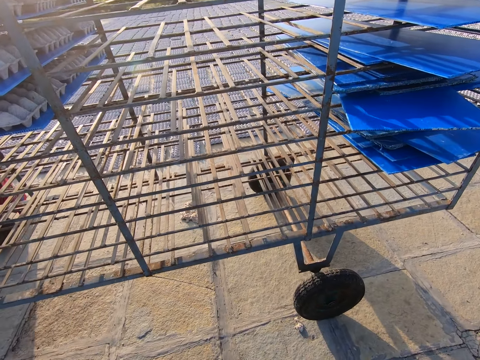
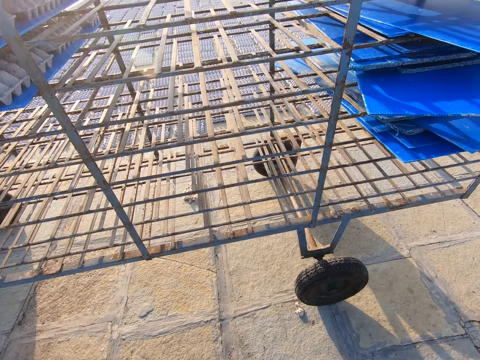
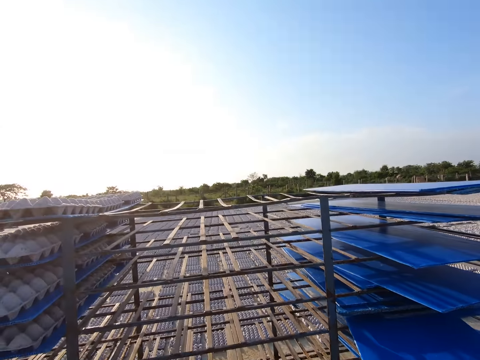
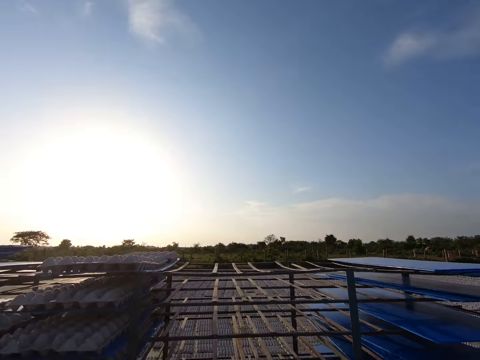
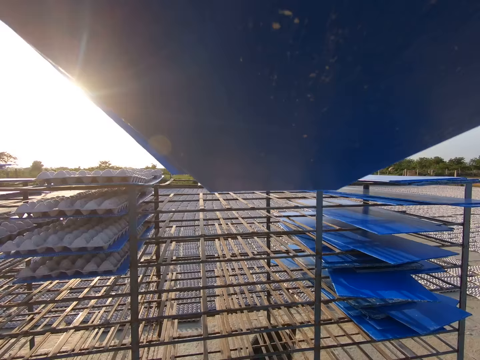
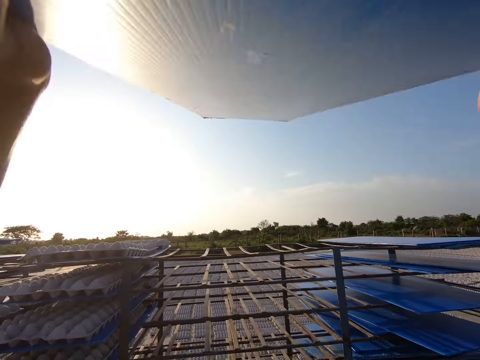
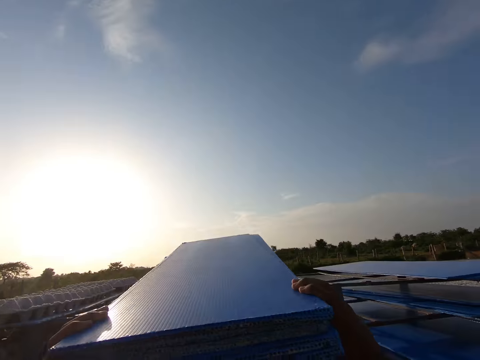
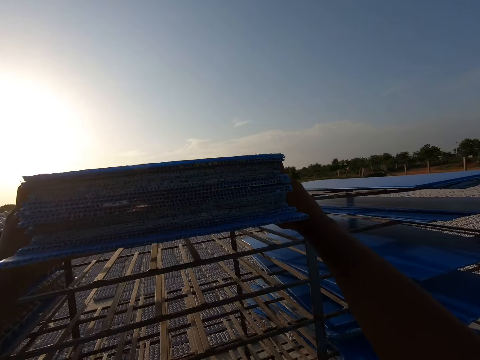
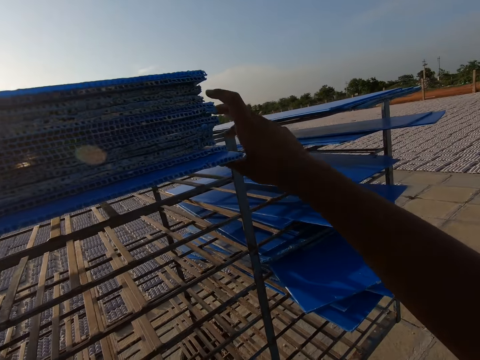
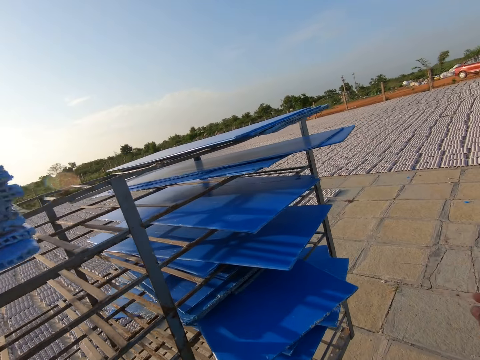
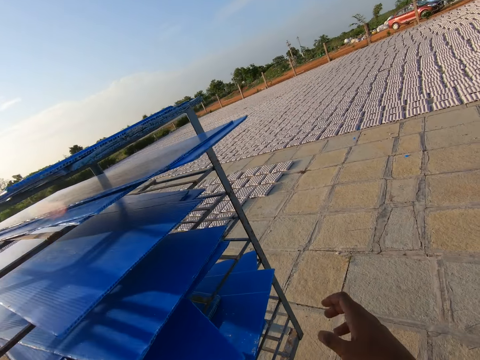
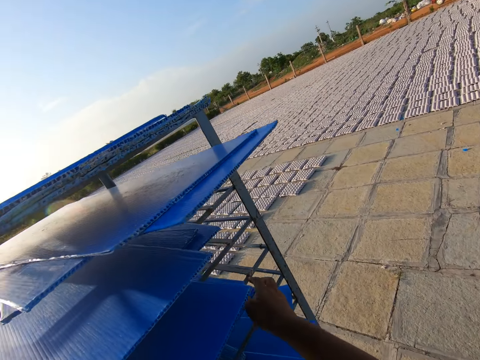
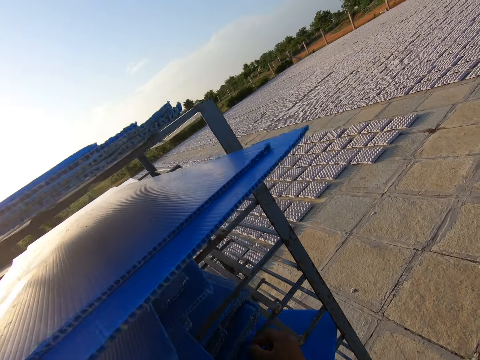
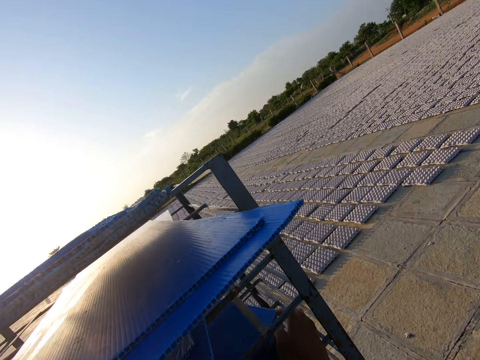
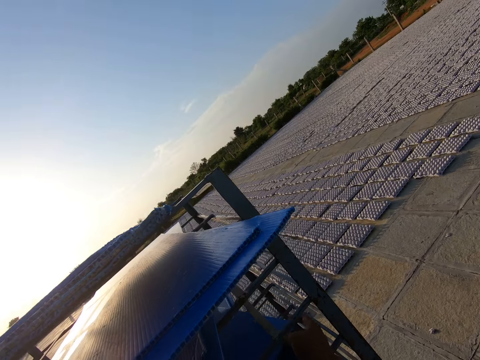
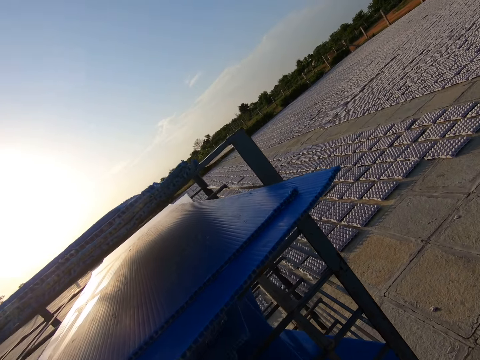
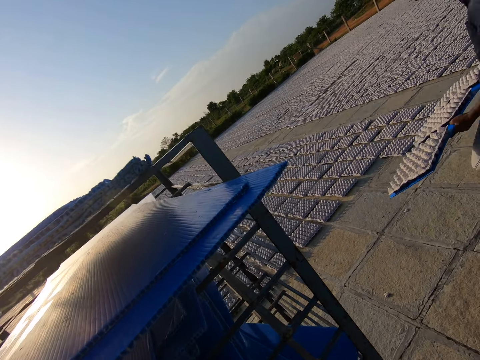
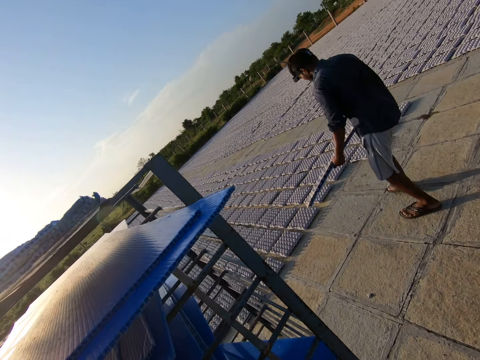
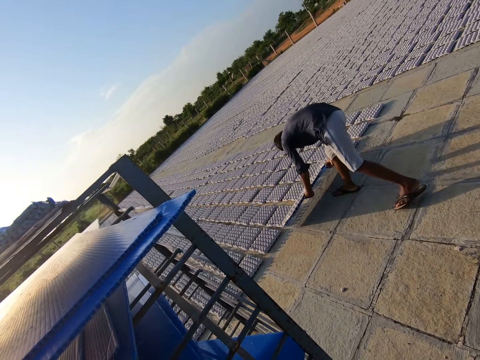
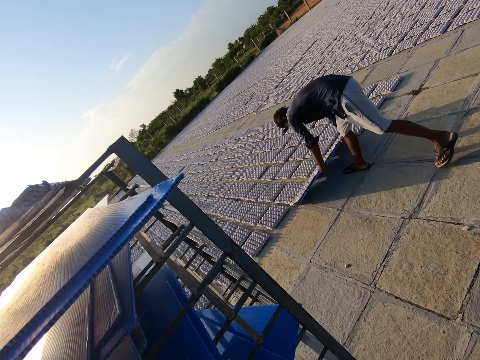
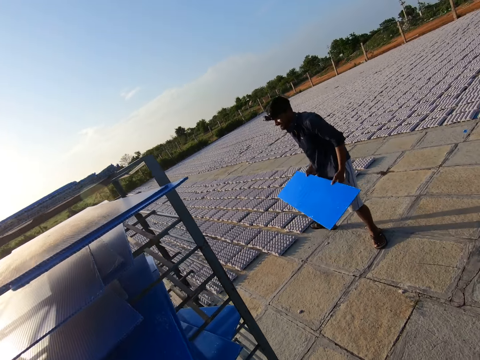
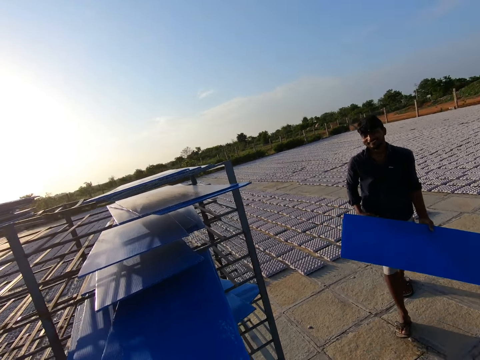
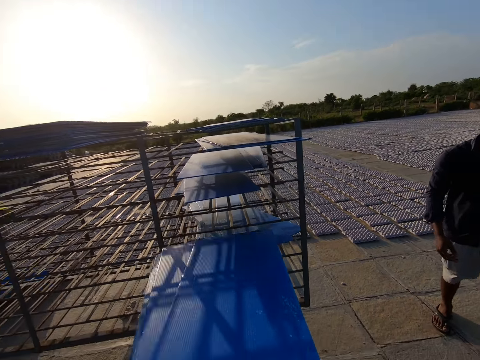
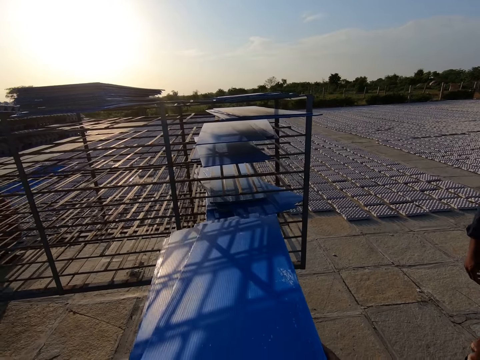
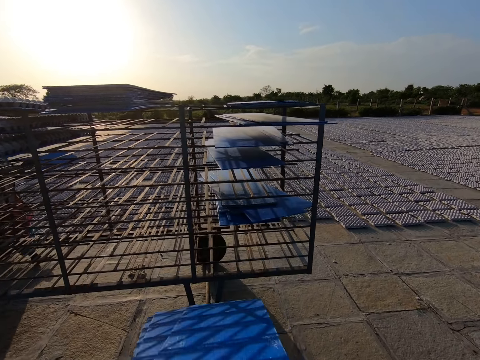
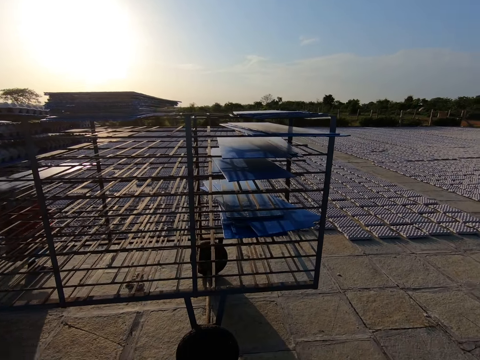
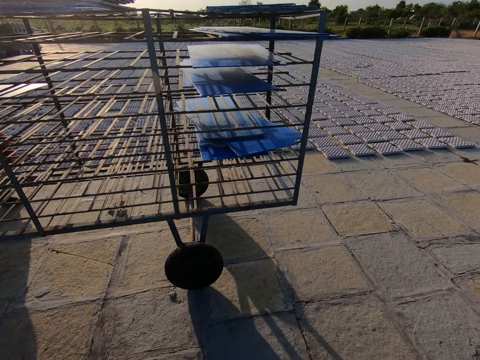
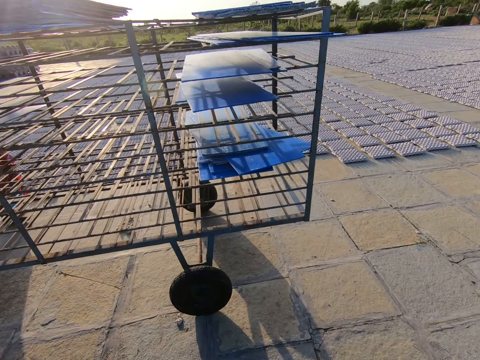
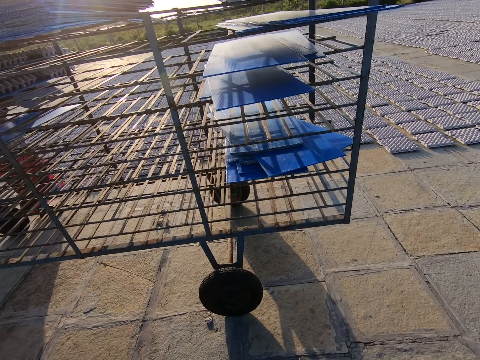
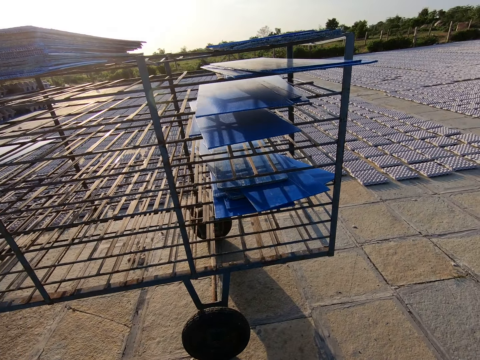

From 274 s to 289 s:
The camera wearer lifts the boards from the ground with both hands. They put the boards on the shelf trolley with both hands. They move beside the trolley. They pack the boards on the shelf trolley together with both hands. A man drops egg trays from a board to the ground with both hands. The camera wearer takes the boards from the shelf trolley with both hands. The man converses with the camera wearer.

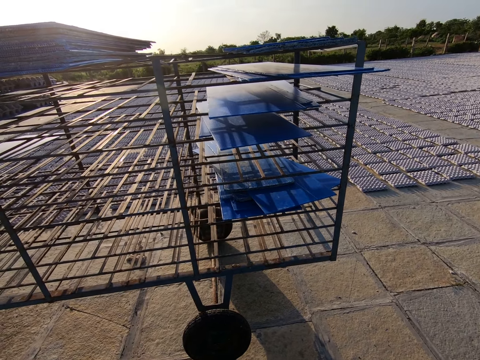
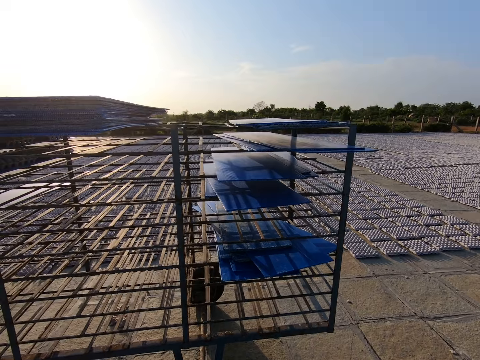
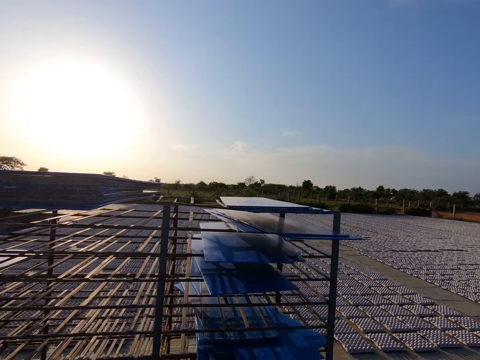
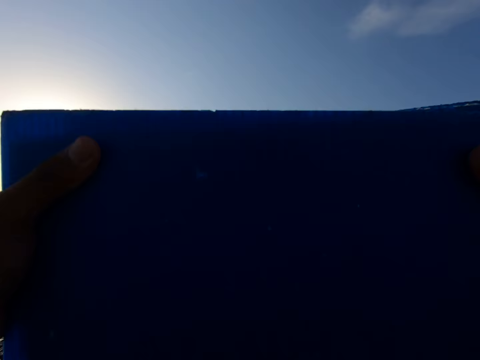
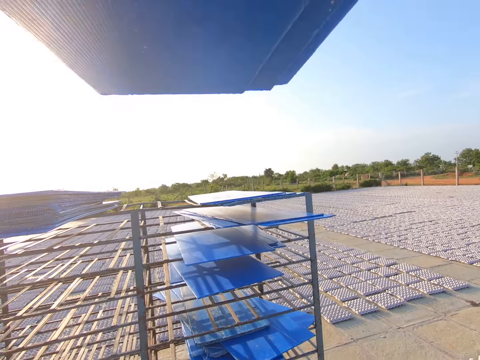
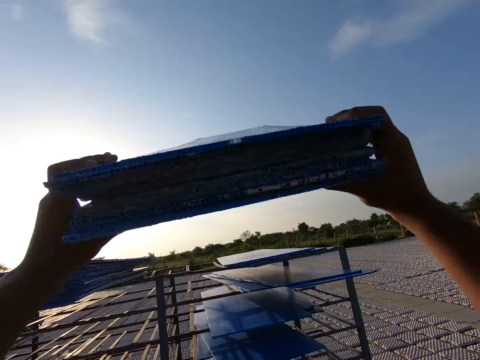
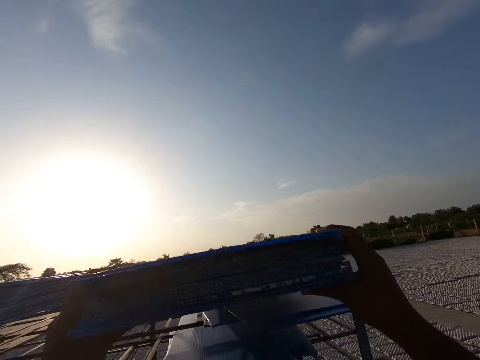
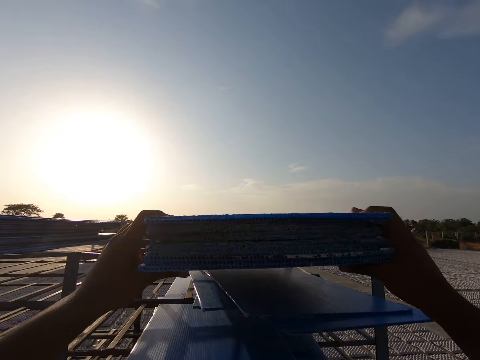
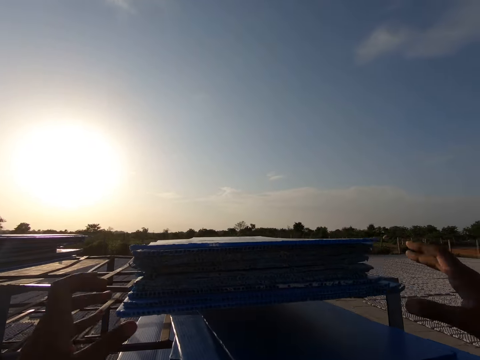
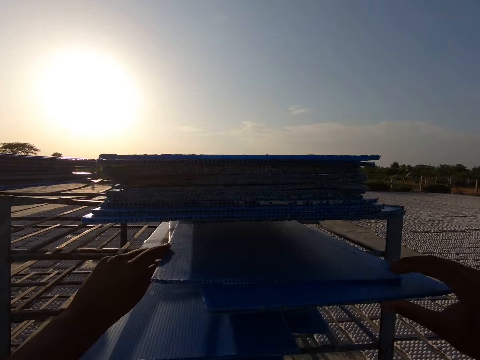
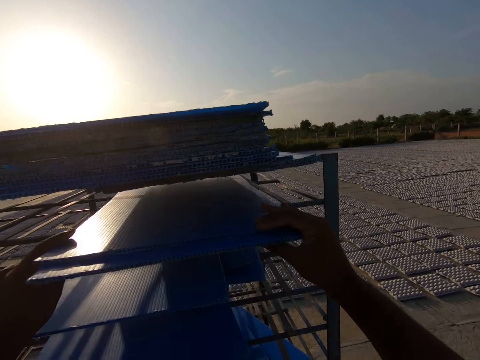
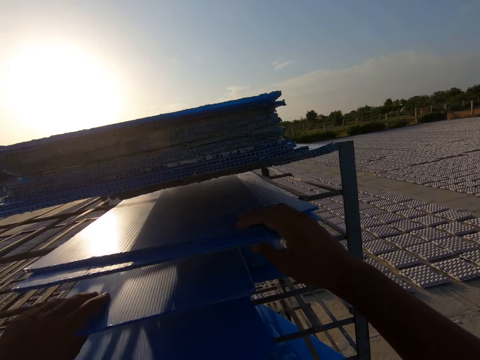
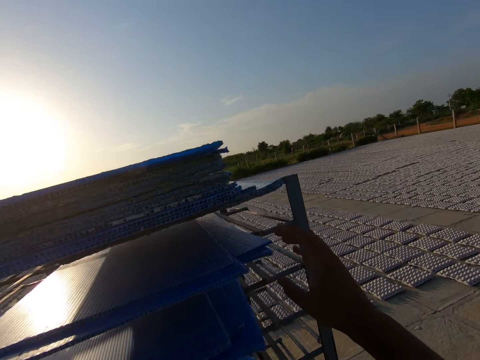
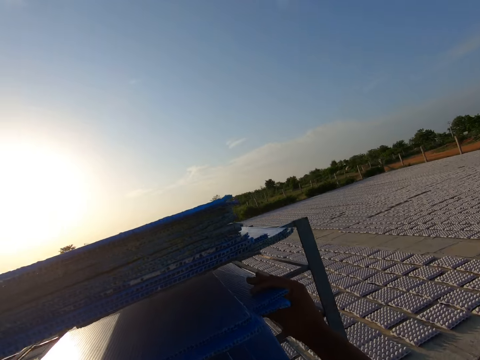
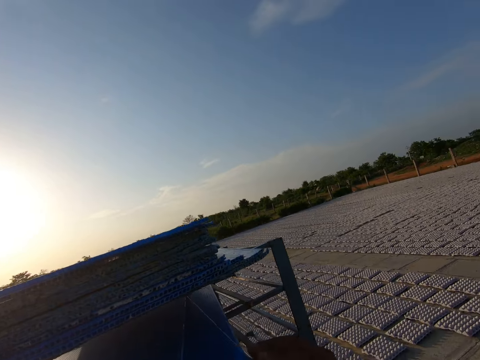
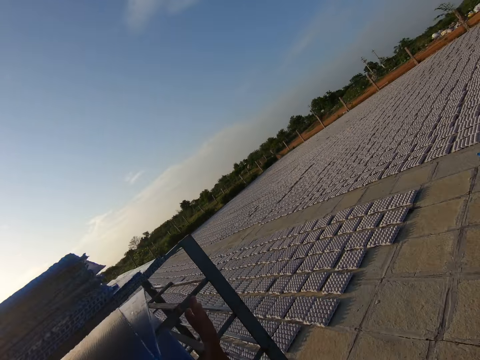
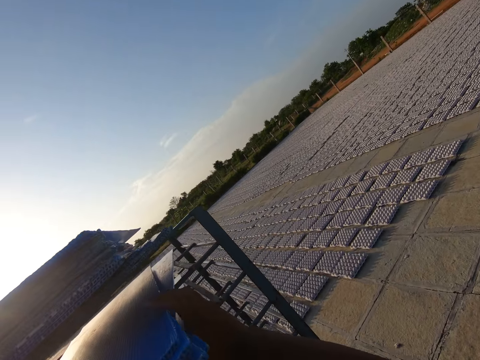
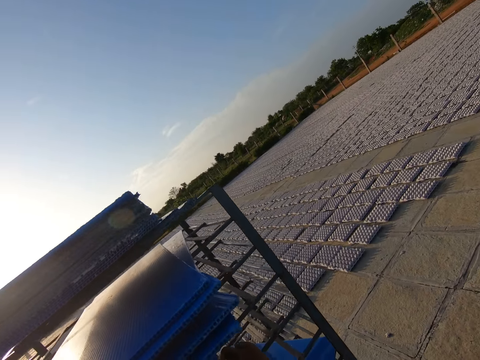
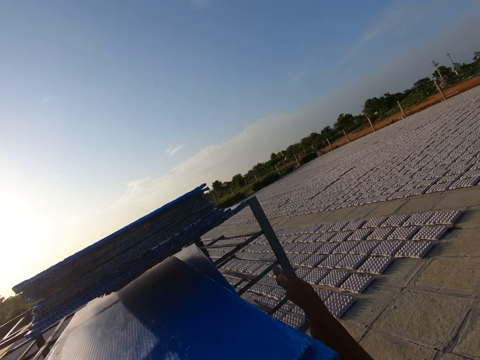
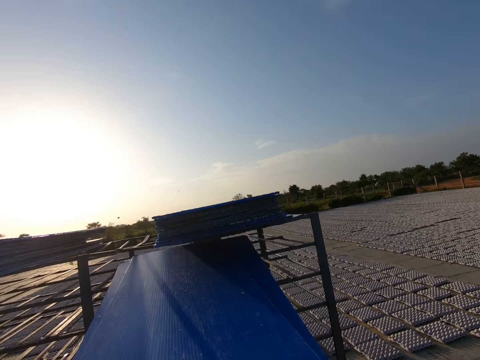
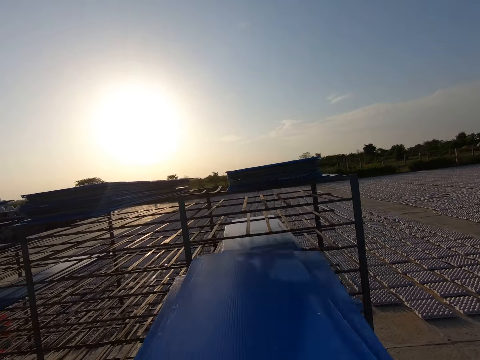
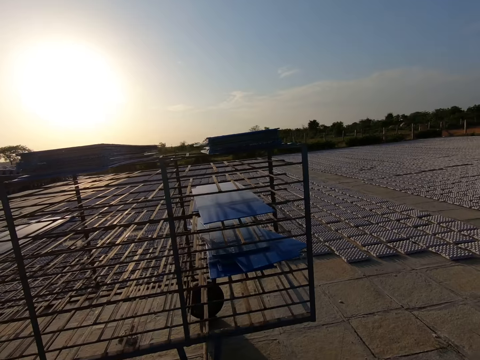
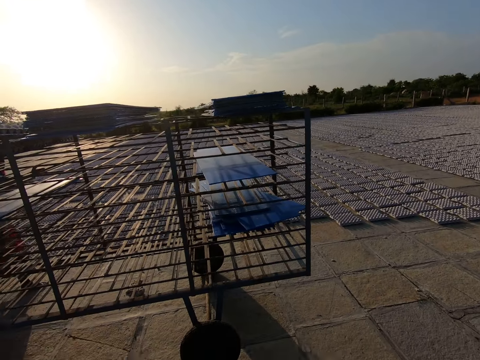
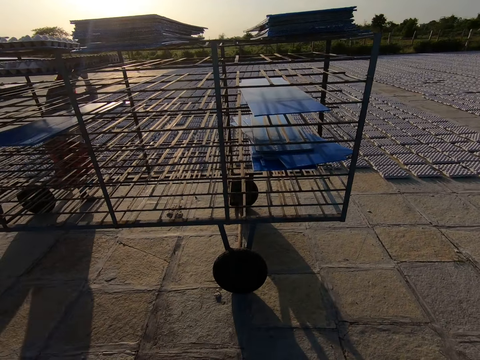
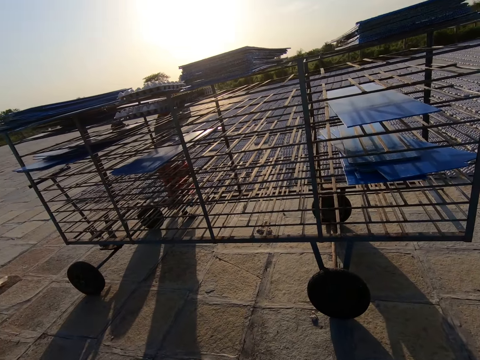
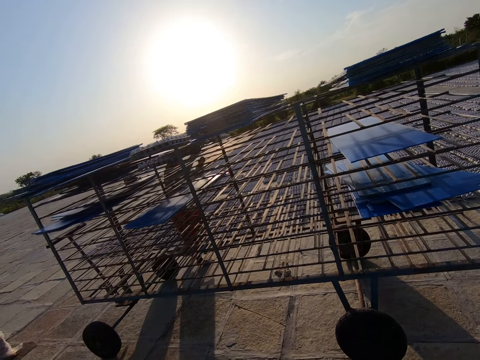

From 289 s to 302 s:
The camera wearer places the stack of trays in both hands on the trolley. They adjust the stack of trays in the trolley with both hands. They pick the stack of trays from the trolley with both hands.
